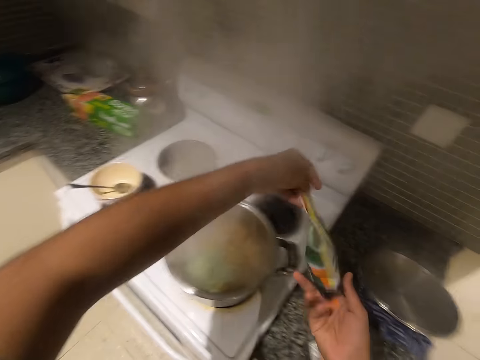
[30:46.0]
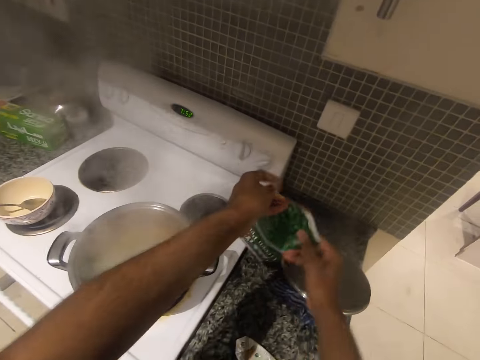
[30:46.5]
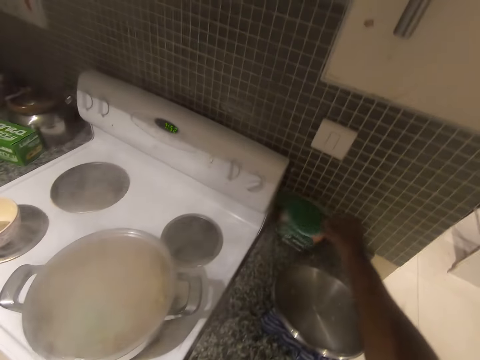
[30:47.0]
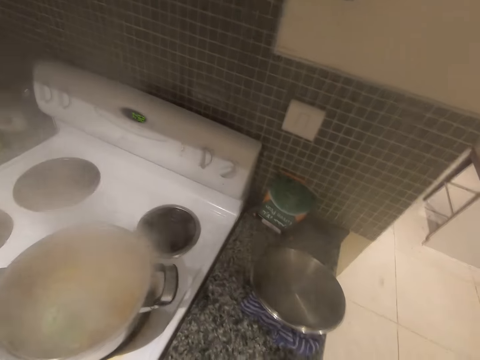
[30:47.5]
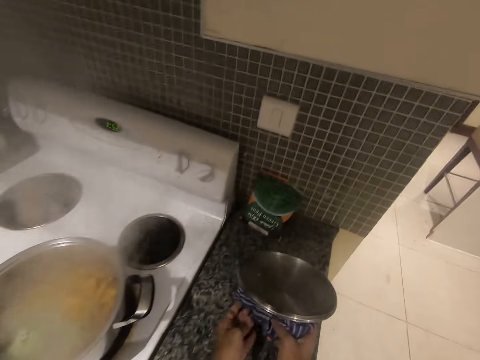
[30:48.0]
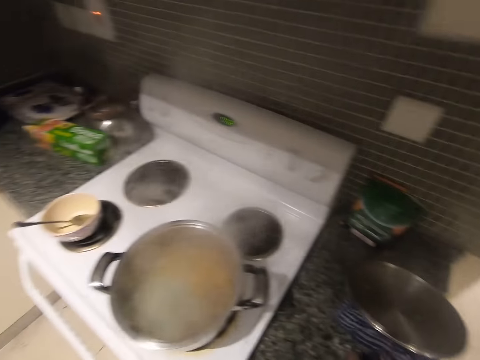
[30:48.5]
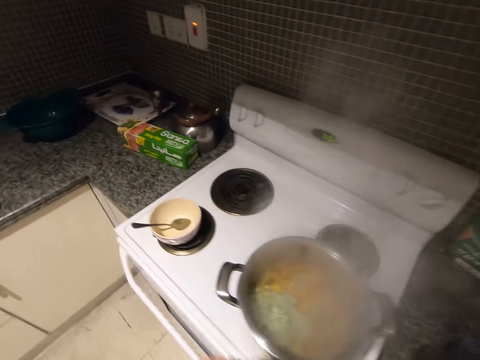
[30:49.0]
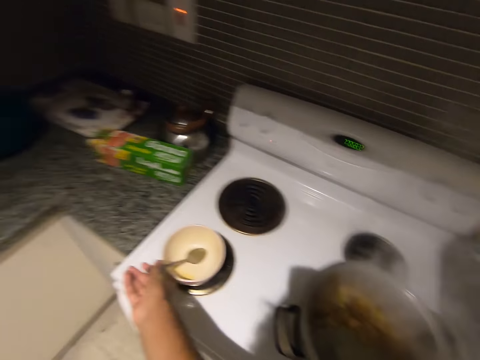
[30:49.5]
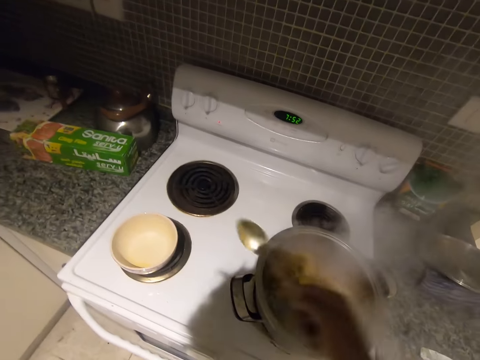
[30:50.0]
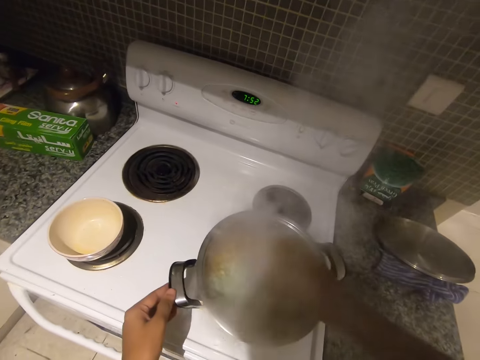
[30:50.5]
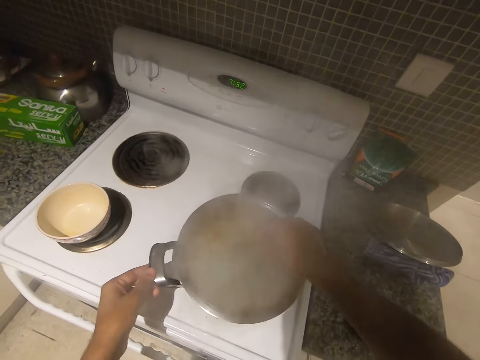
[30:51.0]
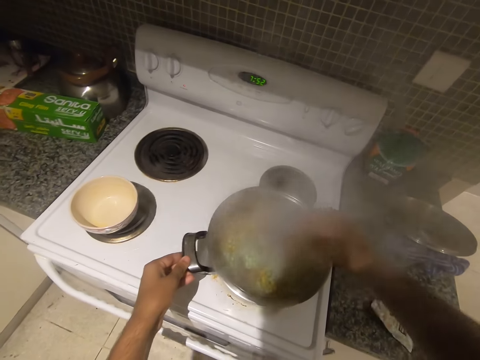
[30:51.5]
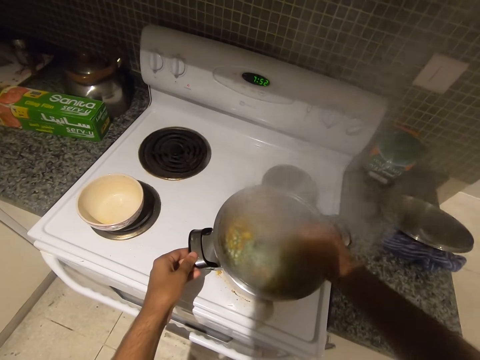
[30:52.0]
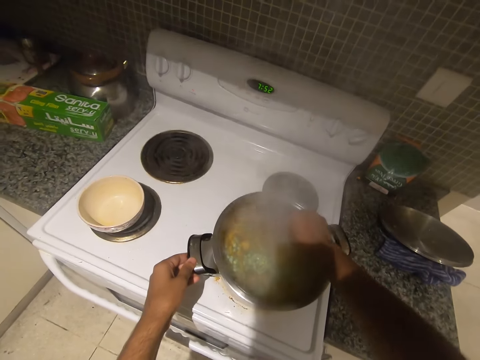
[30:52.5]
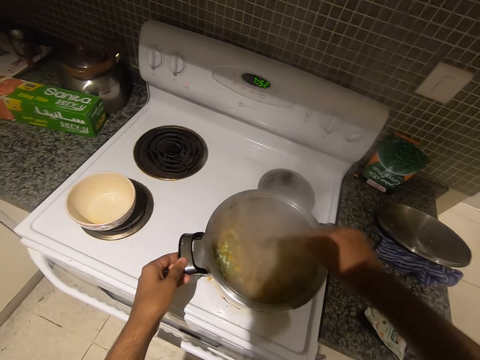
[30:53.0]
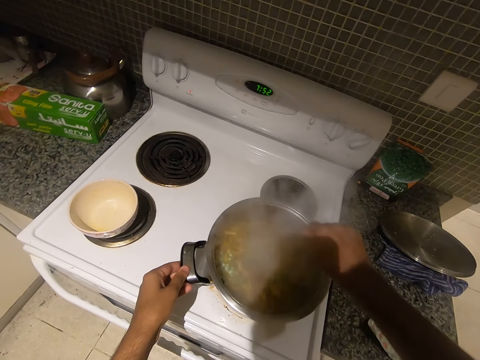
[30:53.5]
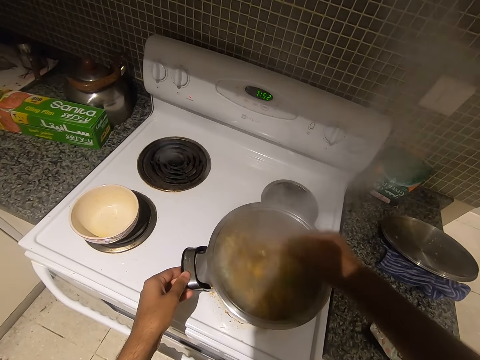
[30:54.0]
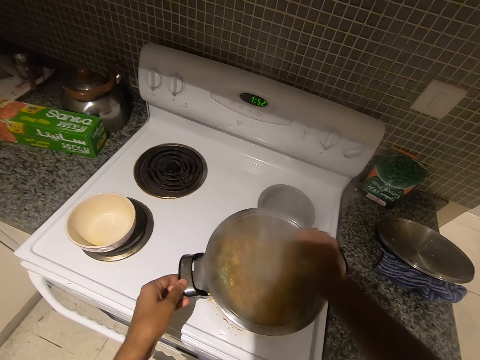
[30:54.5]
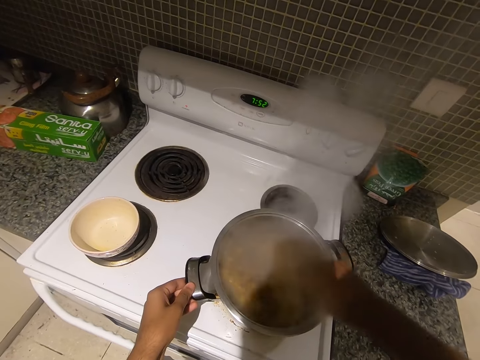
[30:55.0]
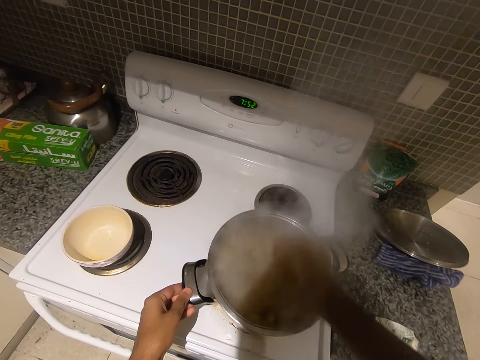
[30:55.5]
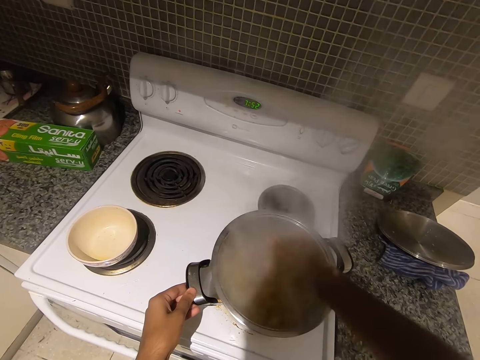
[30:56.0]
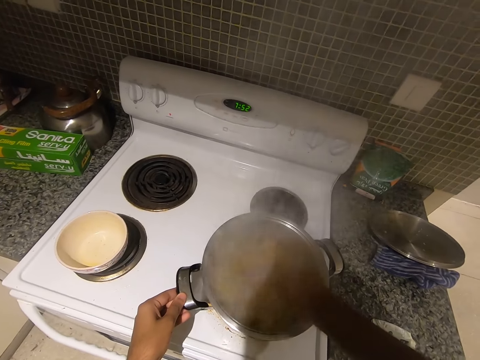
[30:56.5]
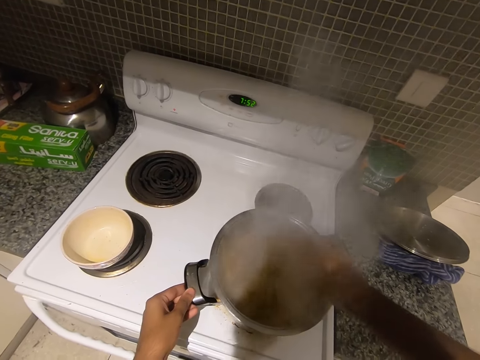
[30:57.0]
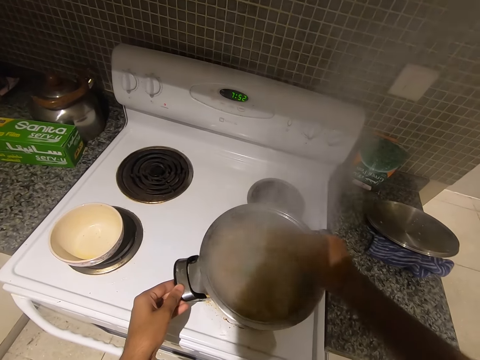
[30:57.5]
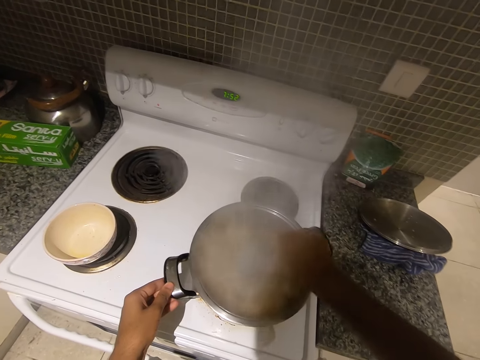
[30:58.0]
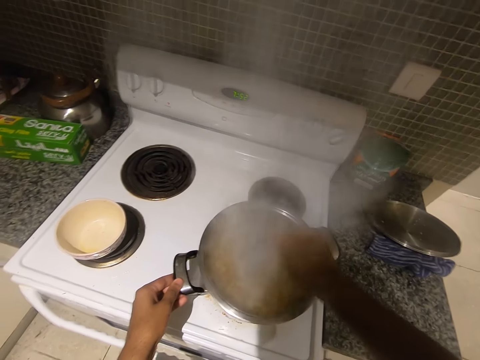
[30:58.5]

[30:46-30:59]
The camera wearer places the pack of green peas on the kitchen counter top with her left hand. She touches the cloth under the lid of the pot with her right hand. She holds the cloth with both hands. She picks up the spoon with her right hand. She stirs the food with the spoon in her right hand. She holds the handle of the pot with her left hand. She stirs the food with the spoon in her right hand again.

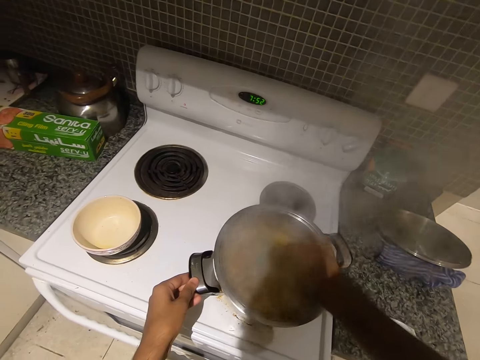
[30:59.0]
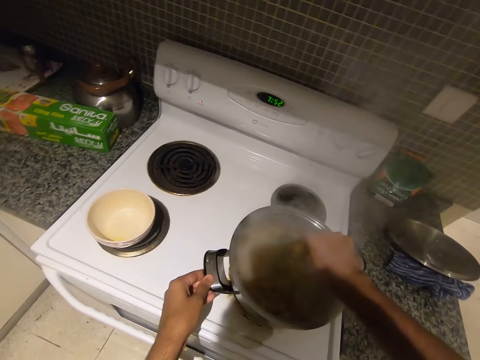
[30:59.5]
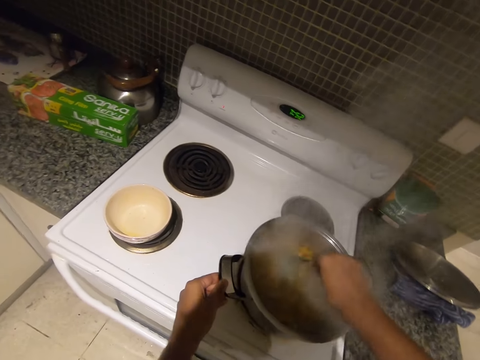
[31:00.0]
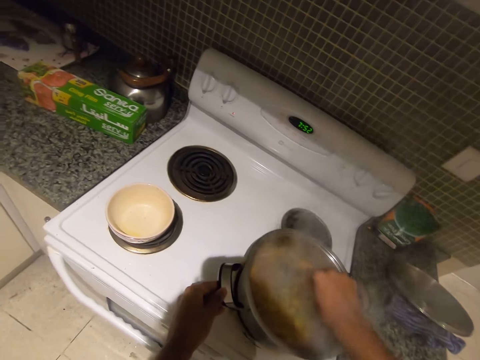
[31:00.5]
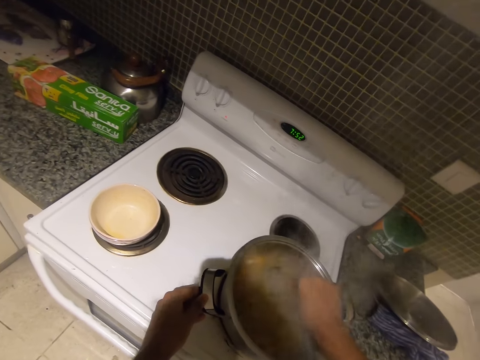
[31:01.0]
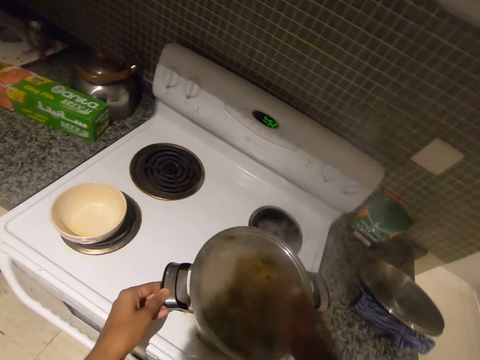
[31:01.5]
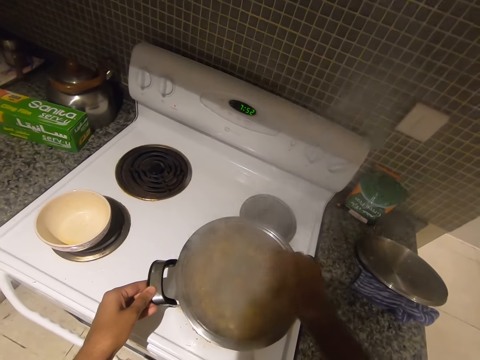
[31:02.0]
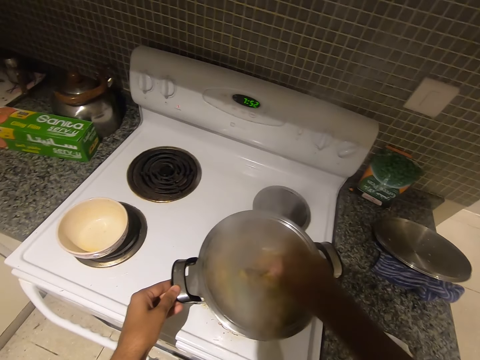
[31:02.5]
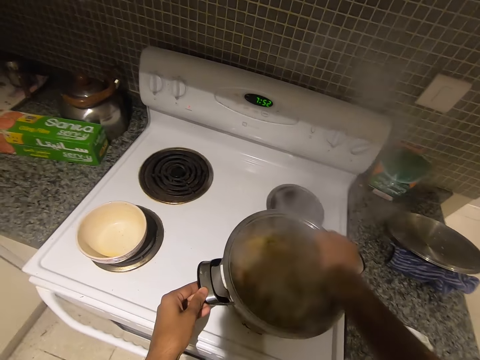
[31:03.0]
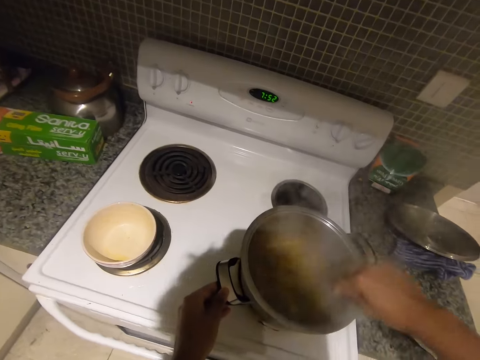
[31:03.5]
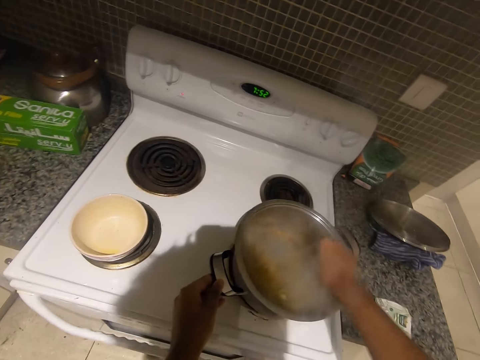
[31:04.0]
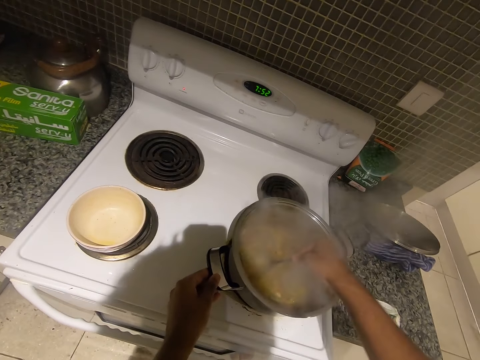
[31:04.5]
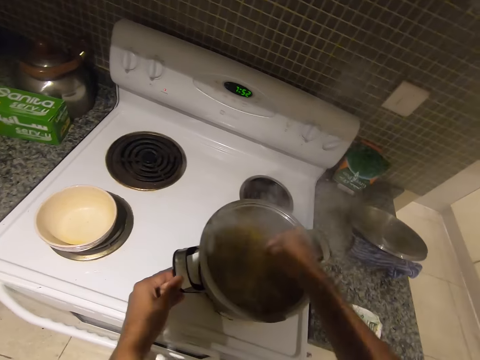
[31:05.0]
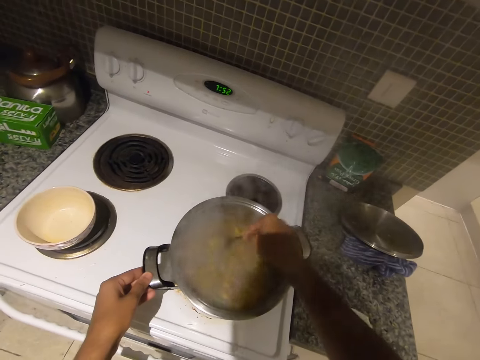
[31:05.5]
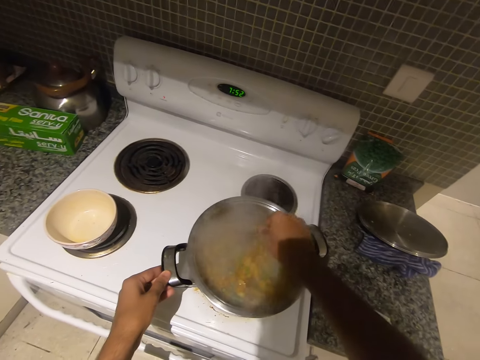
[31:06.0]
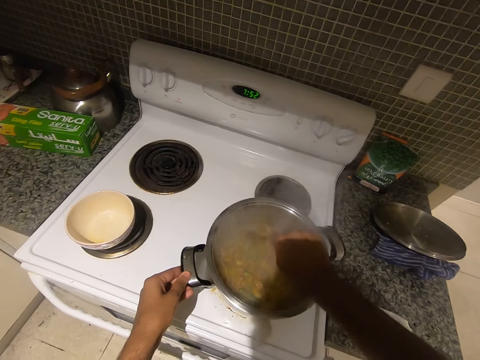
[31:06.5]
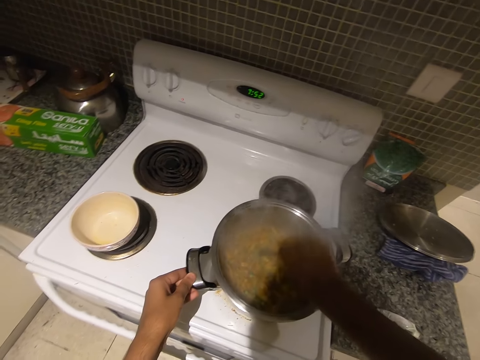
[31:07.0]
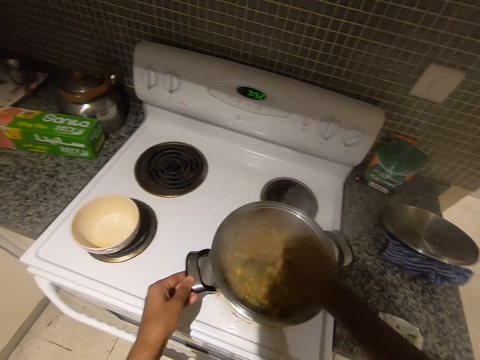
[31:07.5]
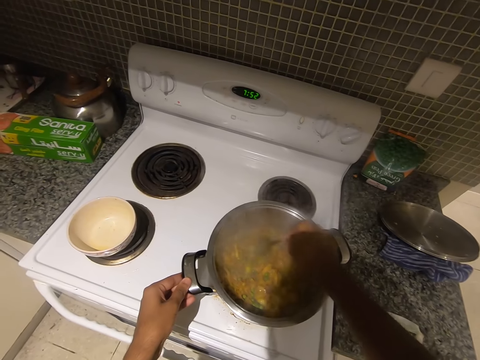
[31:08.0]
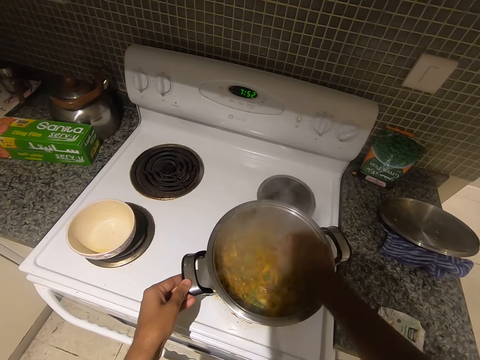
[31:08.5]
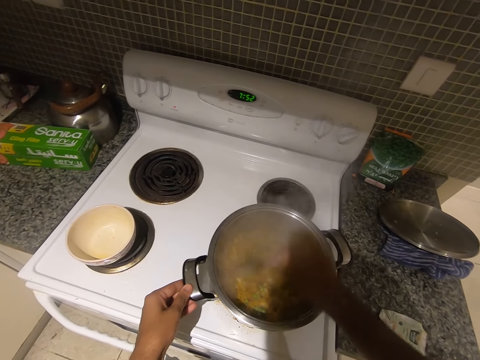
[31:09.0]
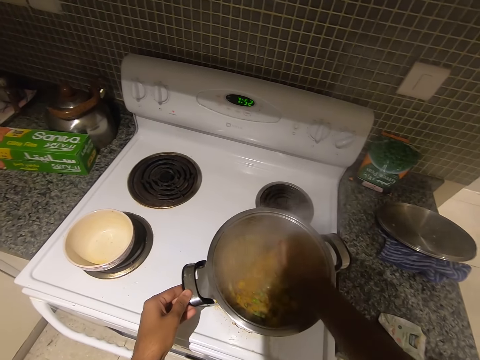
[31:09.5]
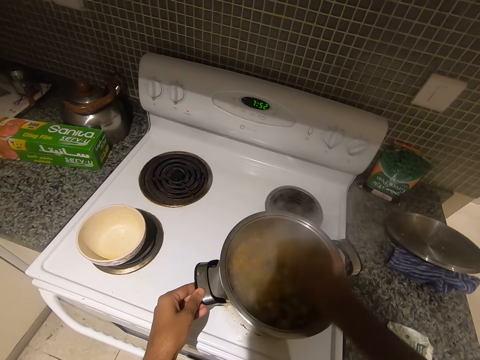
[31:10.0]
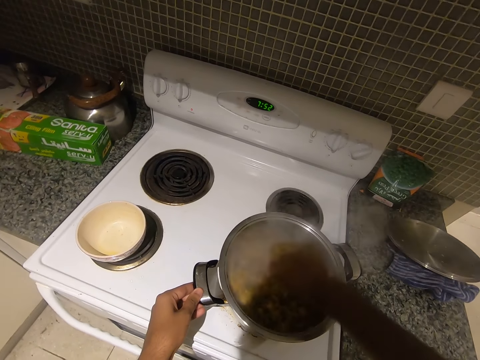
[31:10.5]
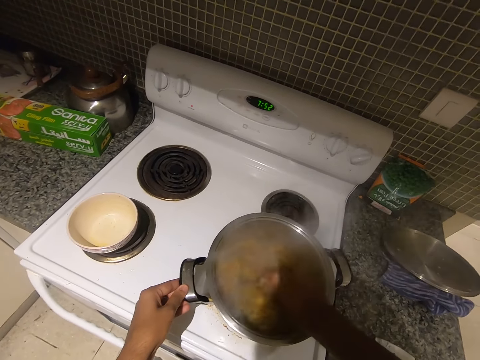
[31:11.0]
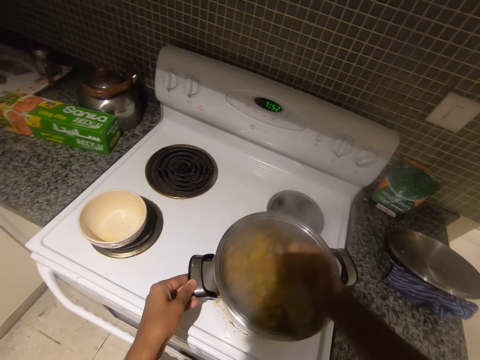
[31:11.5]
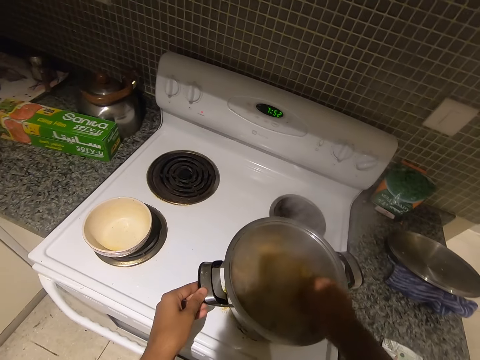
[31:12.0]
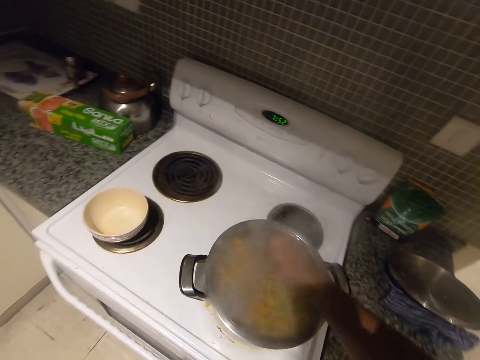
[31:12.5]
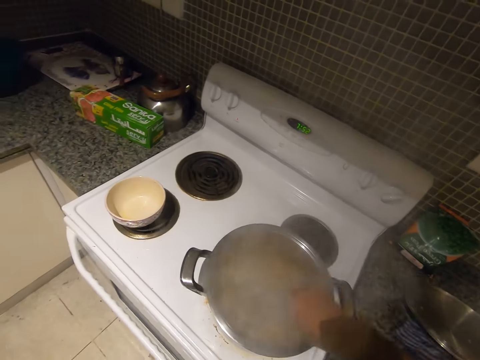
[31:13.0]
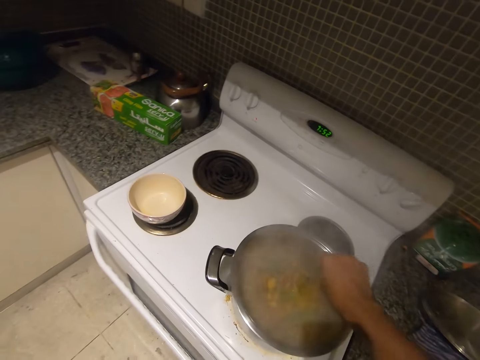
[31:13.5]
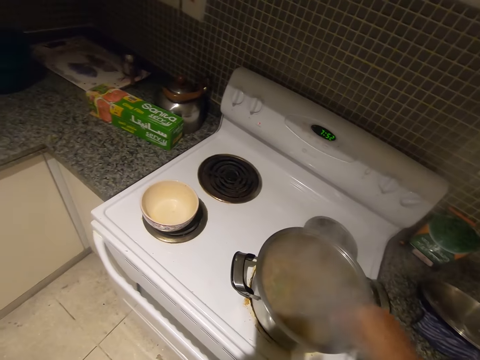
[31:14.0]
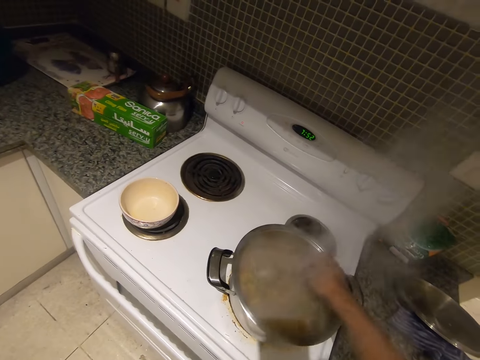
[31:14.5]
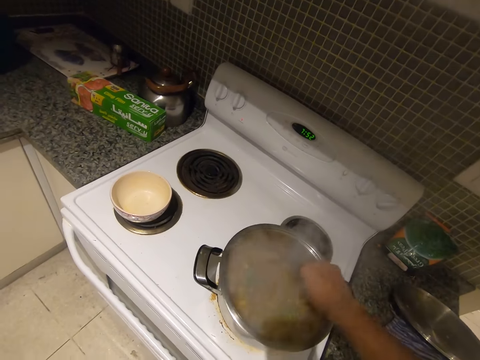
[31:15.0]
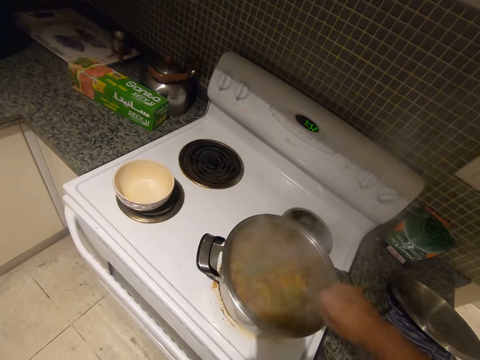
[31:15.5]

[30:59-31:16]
The camera wearer stirs the food with the spoon in her right hand. She stirs the food again. She removes her left hand from the handle of the pot.
